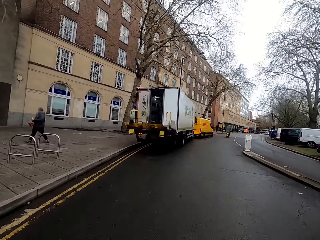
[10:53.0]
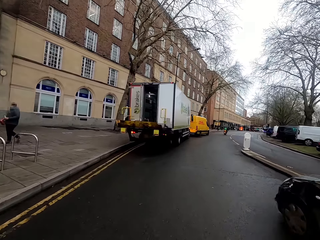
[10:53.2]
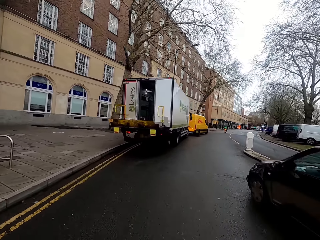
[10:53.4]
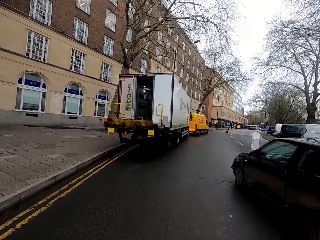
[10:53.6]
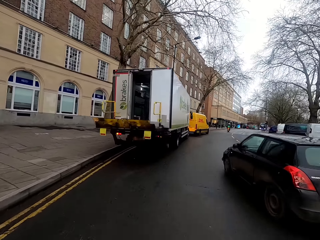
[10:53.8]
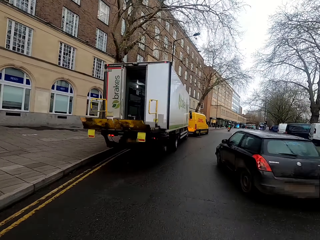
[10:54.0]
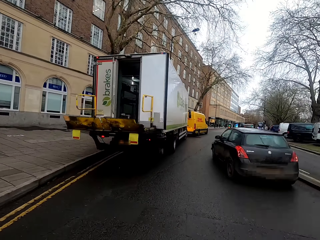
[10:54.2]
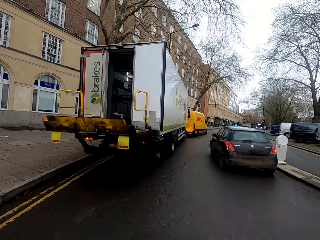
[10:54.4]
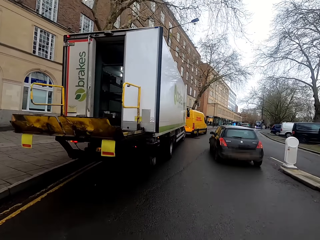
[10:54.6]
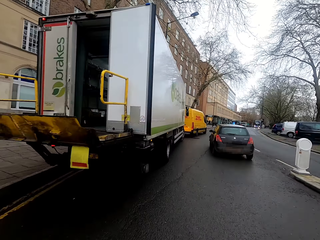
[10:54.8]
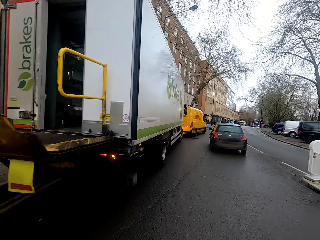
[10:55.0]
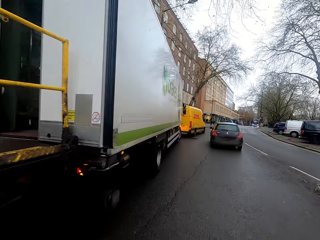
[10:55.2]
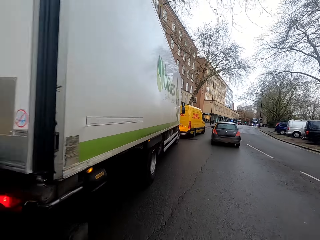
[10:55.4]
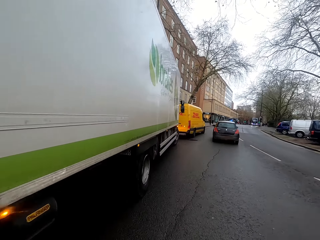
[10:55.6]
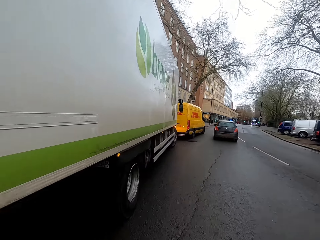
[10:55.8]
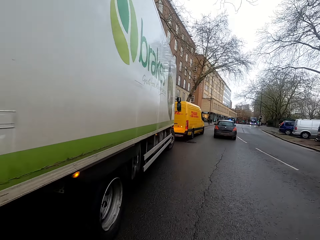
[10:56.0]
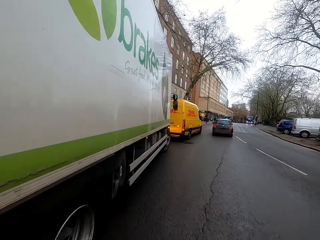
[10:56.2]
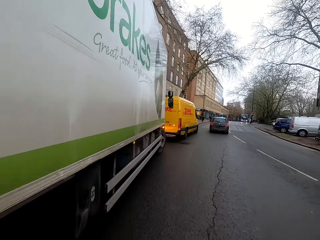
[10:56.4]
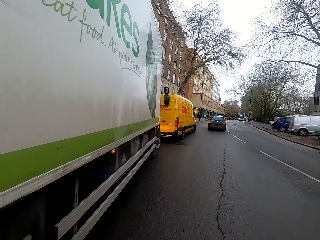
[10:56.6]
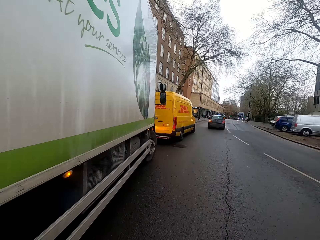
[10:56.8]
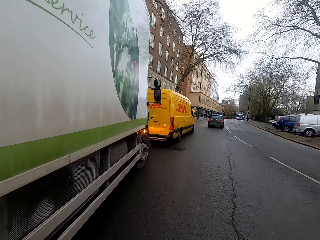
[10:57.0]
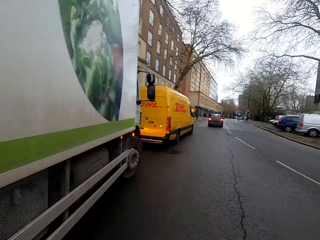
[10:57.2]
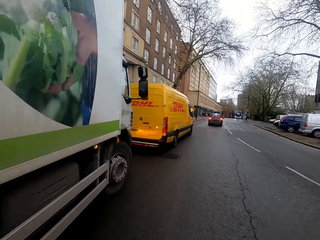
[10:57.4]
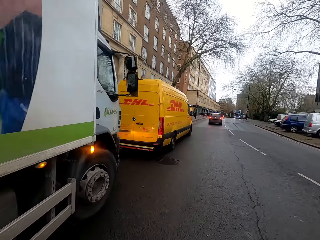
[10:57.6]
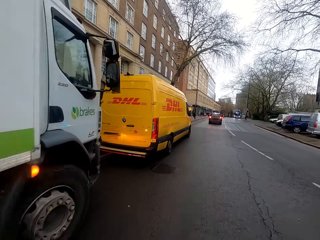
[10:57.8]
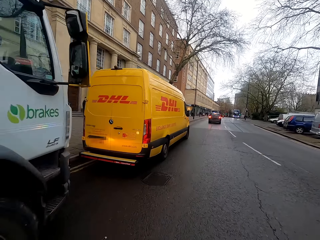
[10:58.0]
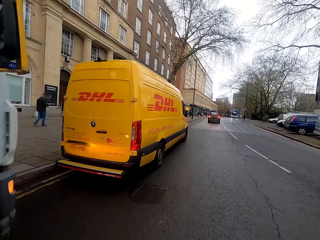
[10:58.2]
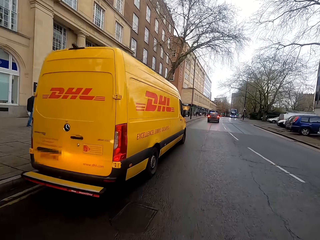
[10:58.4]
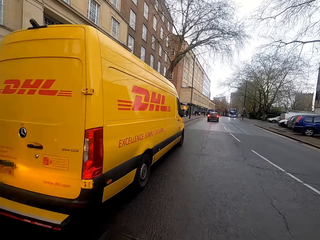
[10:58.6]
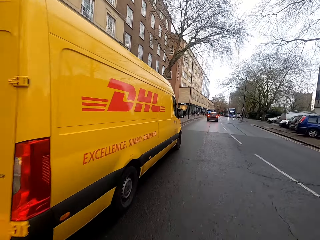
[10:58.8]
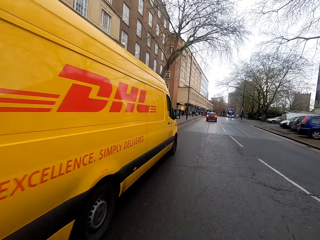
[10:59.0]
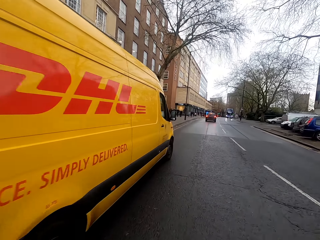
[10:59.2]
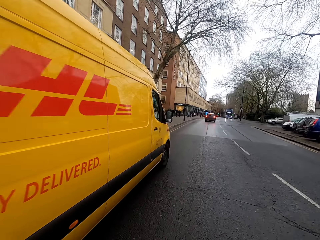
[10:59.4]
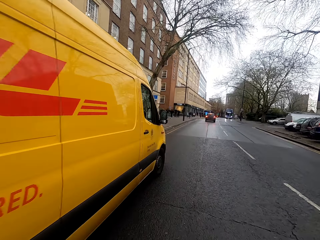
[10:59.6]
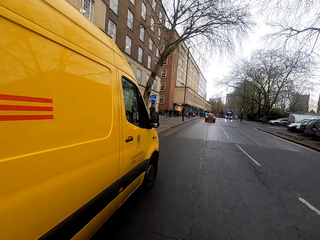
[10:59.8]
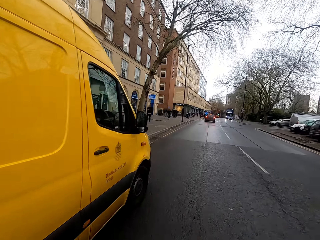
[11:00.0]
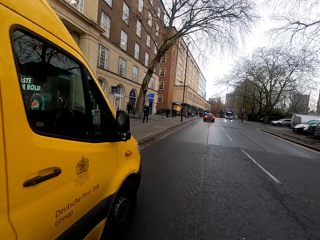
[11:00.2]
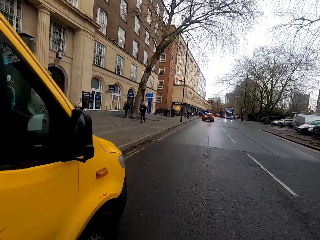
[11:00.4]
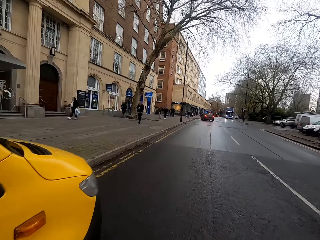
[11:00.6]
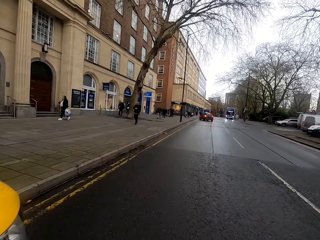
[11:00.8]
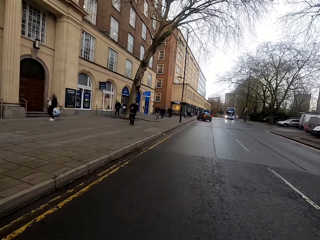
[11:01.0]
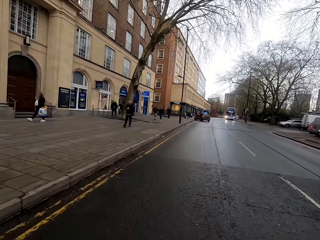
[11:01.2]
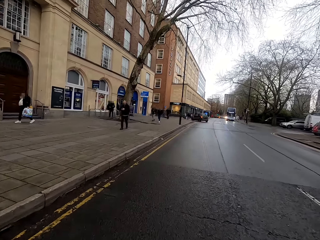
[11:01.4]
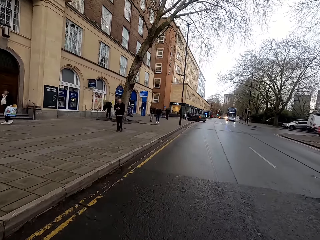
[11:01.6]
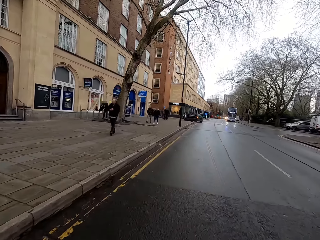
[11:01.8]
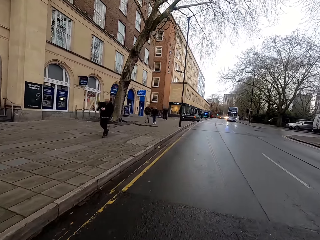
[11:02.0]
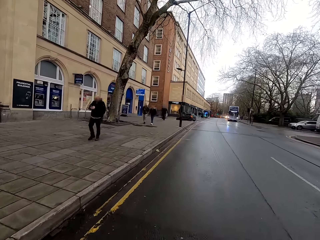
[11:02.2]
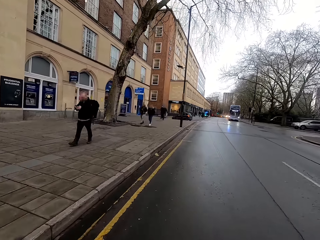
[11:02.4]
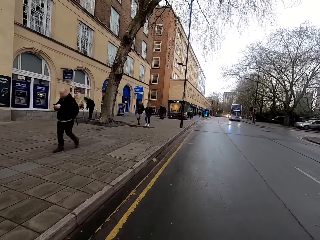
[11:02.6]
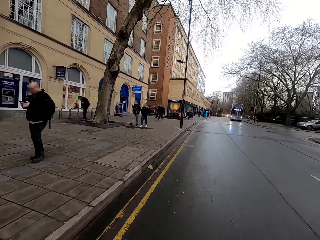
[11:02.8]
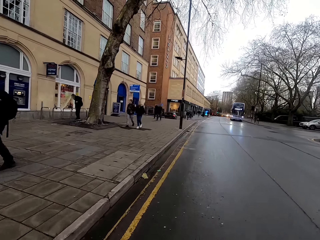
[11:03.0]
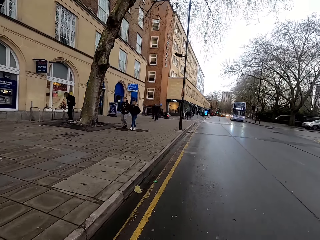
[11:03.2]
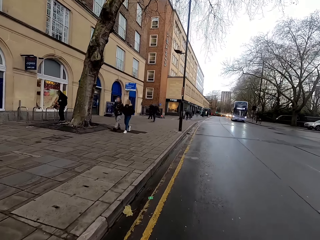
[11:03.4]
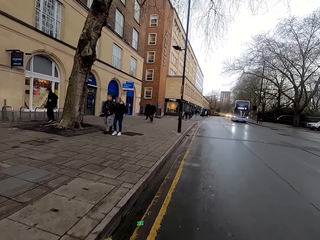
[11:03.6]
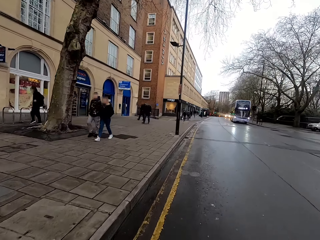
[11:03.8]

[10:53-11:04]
A car rides past the camera wearer.

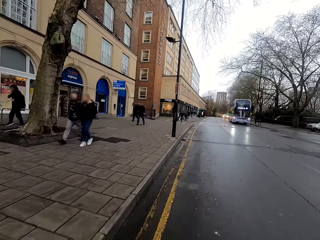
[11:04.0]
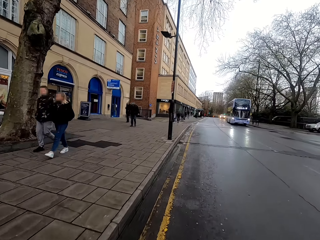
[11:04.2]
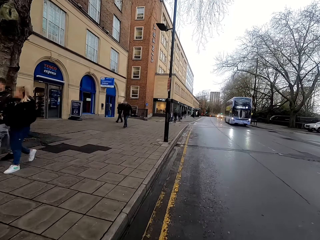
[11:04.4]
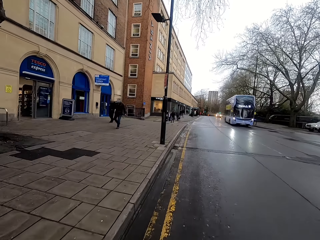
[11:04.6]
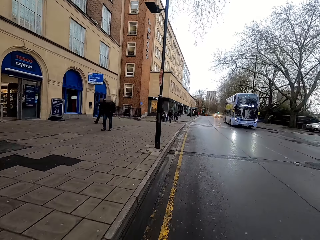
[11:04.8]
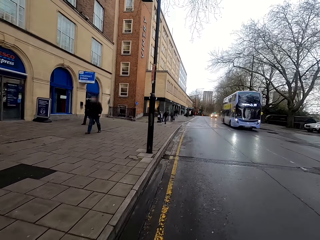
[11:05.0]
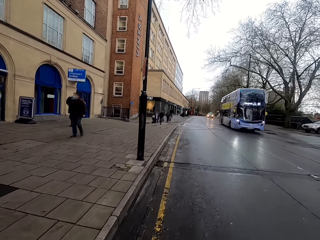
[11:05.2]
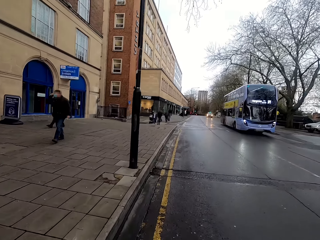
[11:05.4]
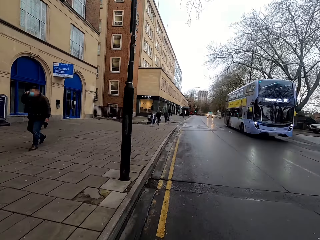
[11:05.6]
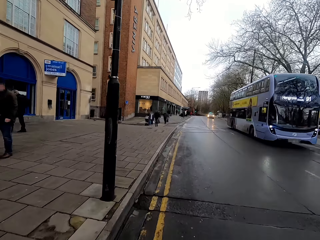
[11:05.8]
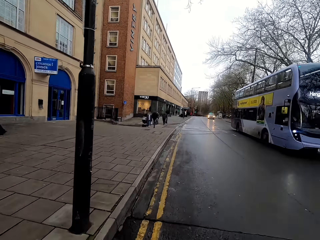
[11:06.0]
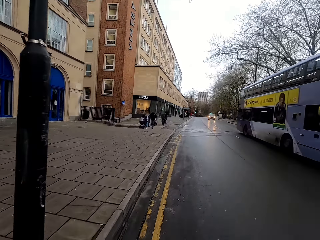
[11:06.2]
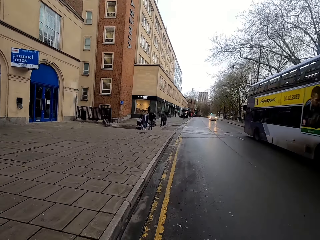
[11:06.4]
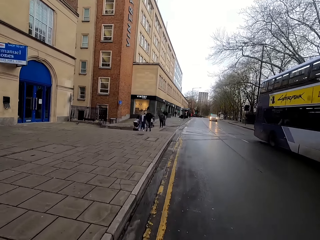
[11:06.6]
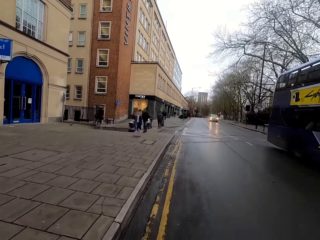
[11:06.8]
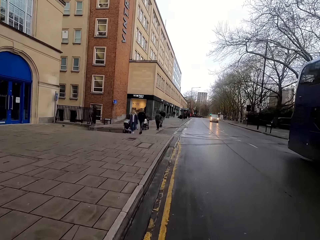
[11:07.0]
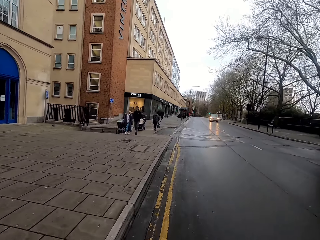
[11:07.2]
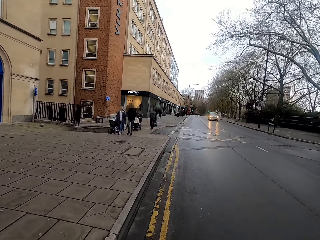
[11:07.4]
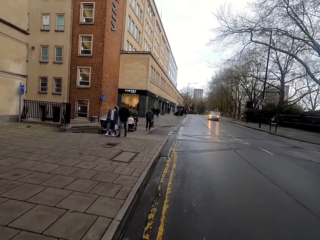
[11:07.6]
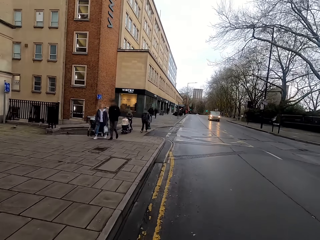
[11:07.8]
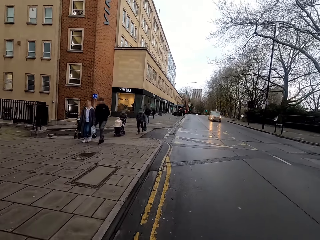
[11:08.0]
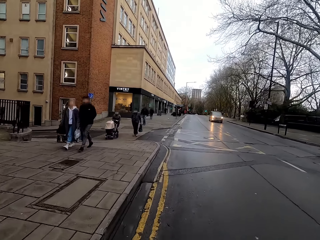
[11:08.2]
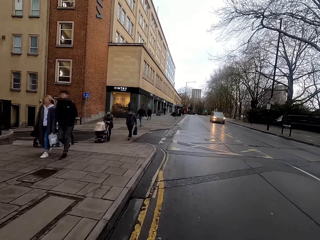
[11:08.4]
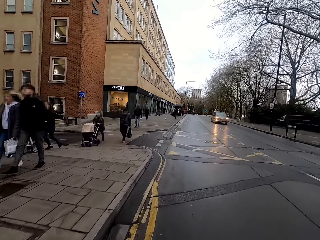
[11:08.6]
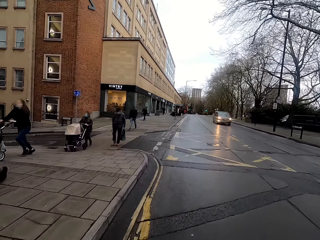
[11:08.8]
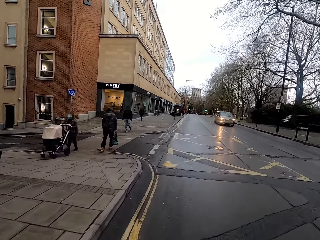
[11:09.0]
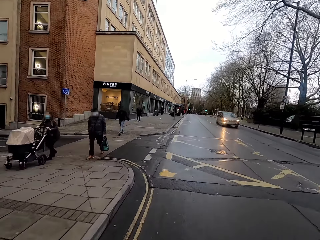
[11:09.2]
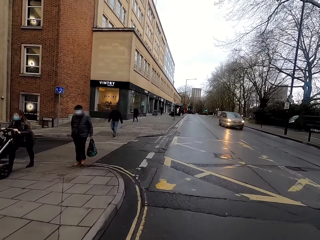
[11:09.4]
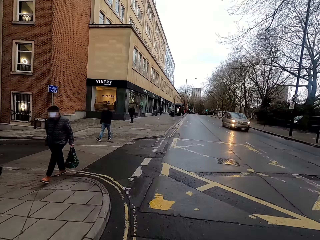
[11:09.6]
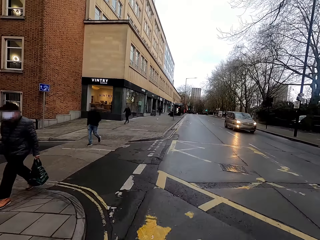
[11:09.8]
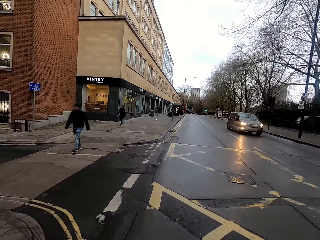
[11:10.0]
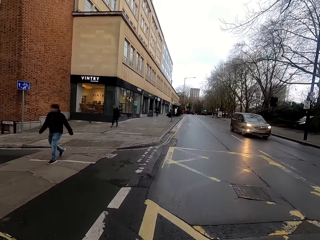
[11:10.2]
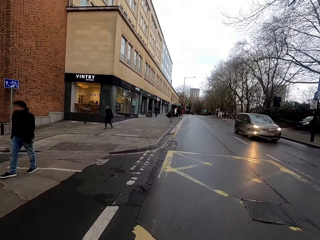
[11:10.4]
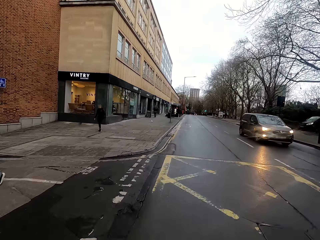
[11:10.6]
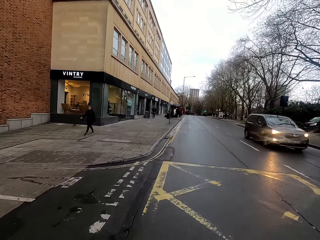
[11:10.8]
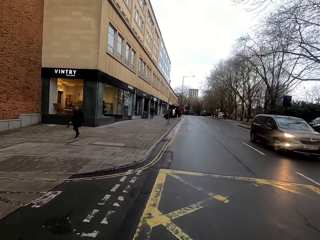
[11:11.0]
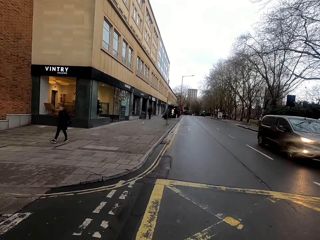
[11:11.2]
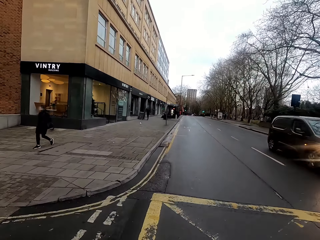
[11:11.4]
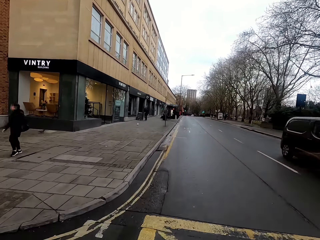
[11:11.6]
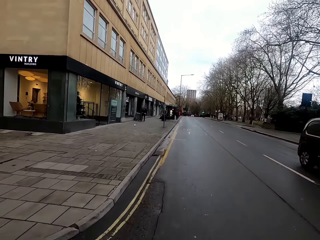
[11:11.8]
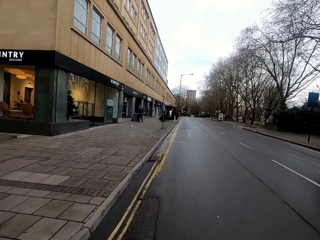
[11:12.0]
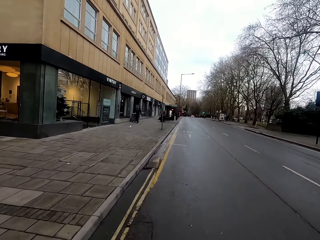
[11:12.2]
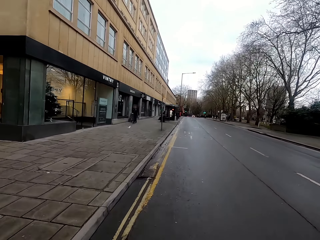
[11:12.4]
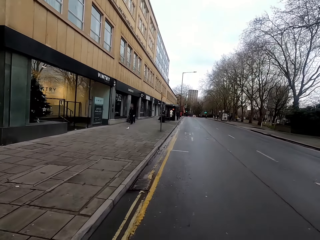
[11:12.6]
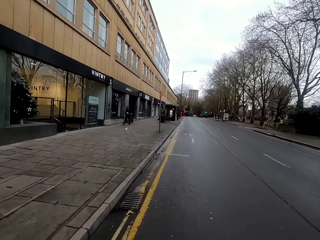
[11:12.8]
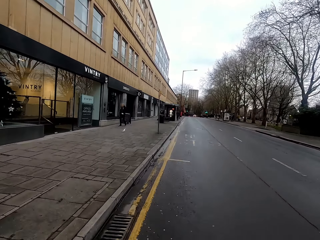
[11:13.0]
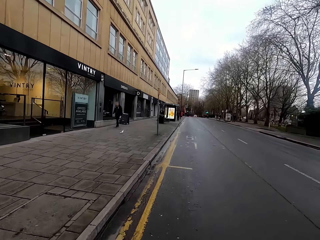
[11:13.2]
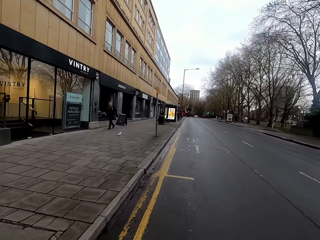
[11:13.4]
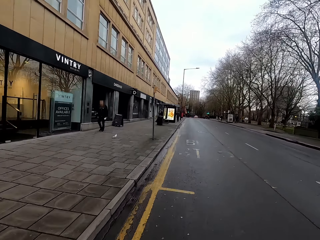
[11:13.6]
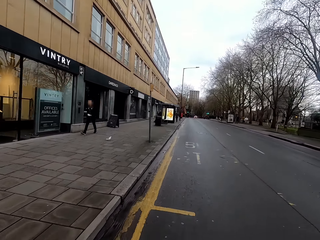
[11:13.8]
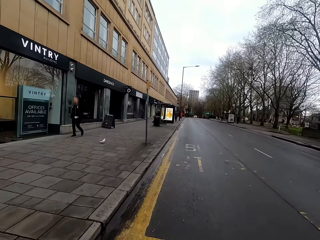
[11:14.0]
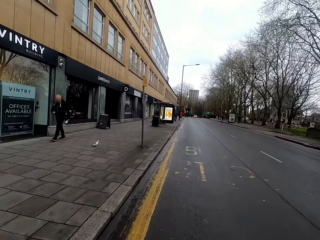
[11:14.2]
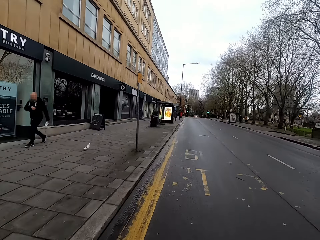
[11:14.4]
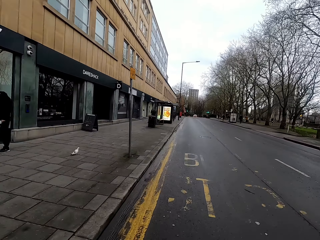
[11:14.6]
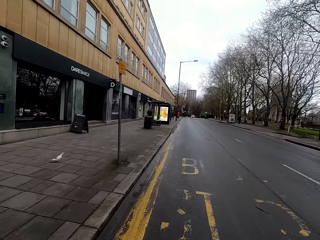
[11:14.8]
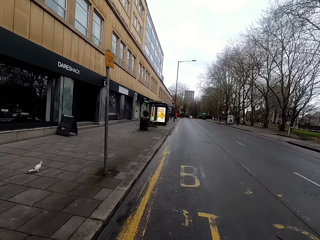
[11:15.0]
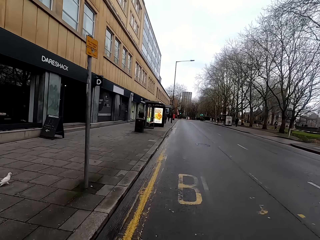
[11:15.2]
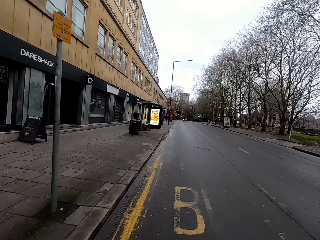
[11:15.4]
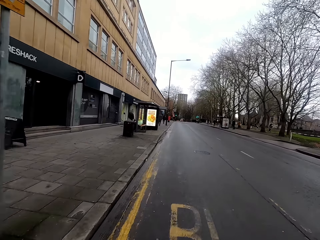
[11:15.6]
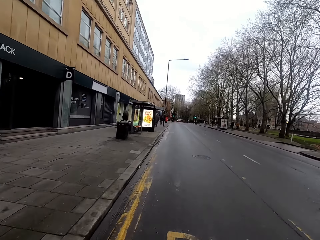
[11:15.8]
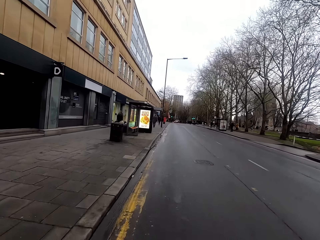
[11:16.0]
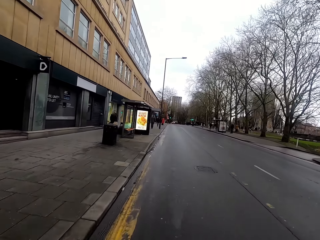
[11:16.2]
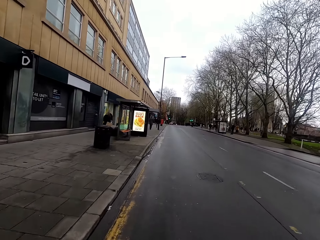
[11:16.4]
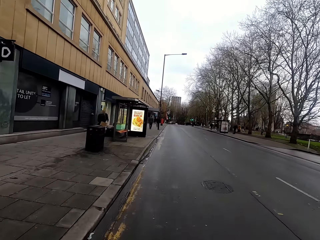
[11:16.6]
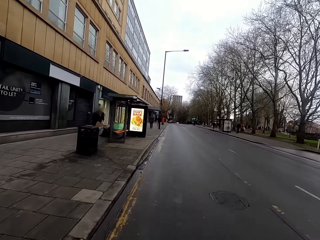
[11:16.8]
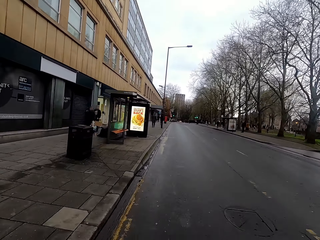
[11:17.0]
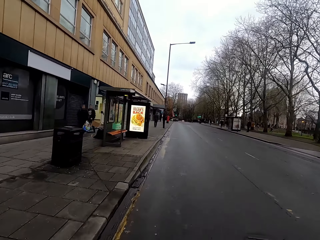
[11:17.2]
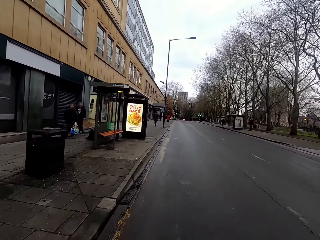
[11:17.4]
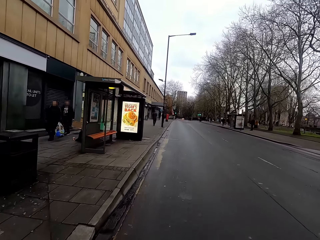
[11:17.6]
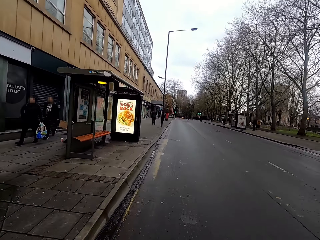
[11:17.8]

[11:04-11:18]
The camera wearer rides past a bus. They ride past a car.
